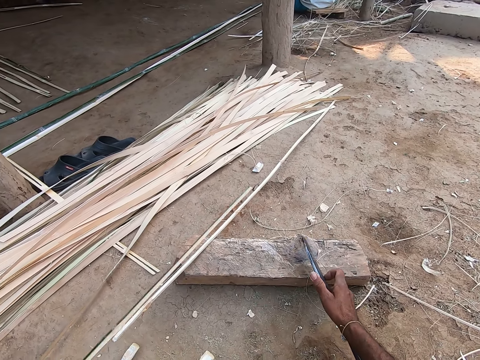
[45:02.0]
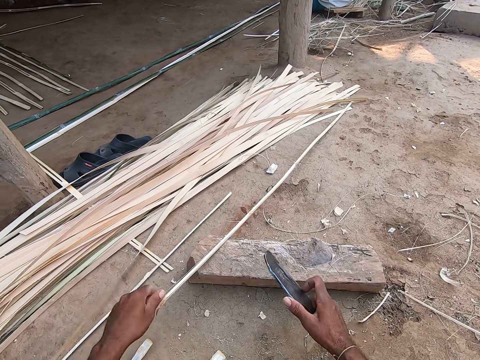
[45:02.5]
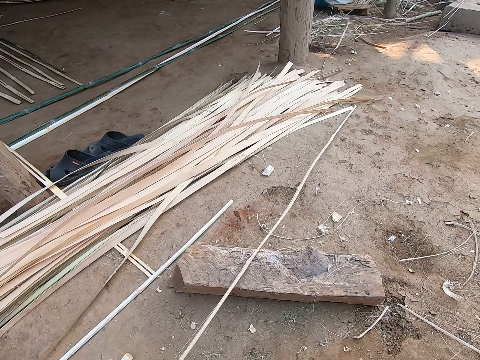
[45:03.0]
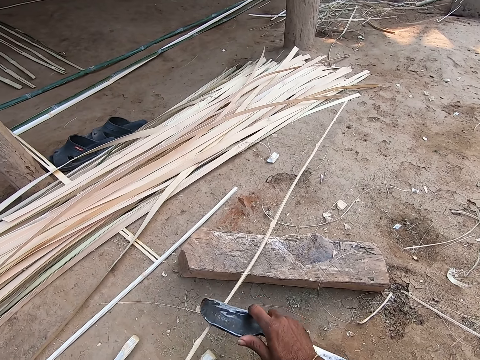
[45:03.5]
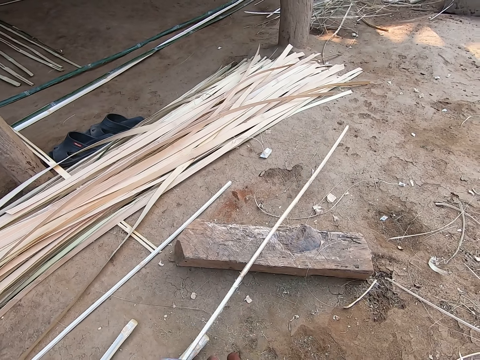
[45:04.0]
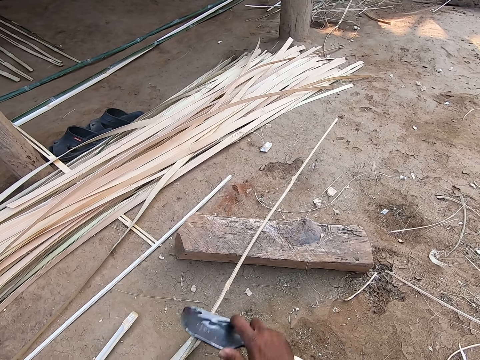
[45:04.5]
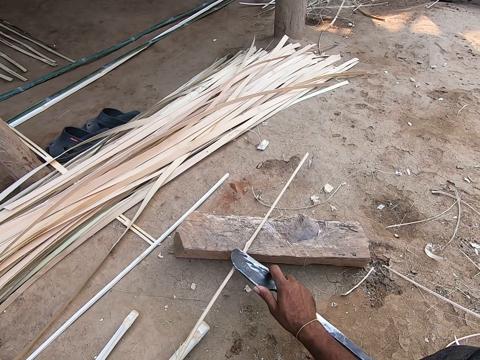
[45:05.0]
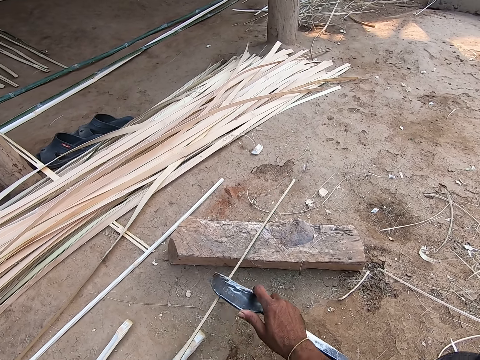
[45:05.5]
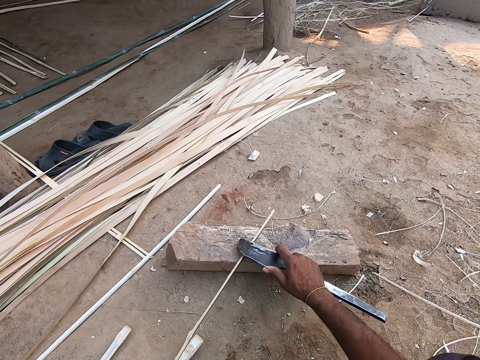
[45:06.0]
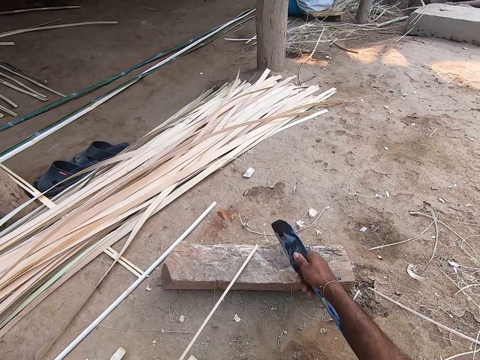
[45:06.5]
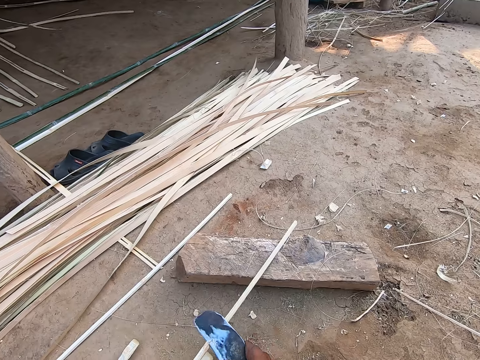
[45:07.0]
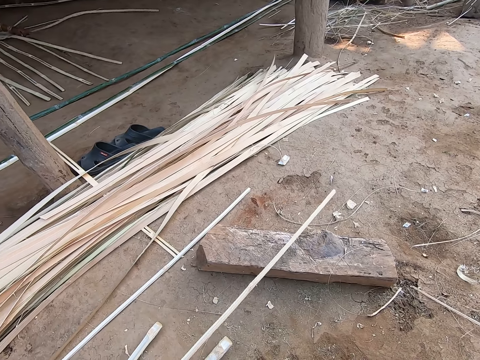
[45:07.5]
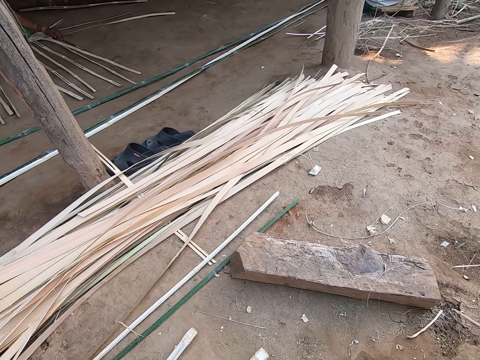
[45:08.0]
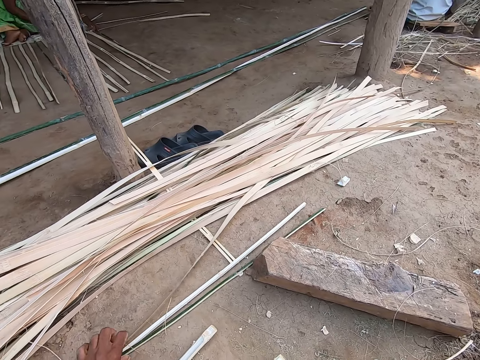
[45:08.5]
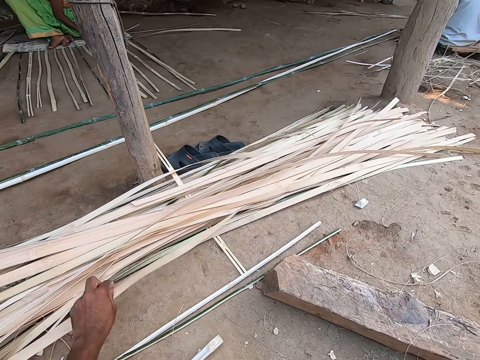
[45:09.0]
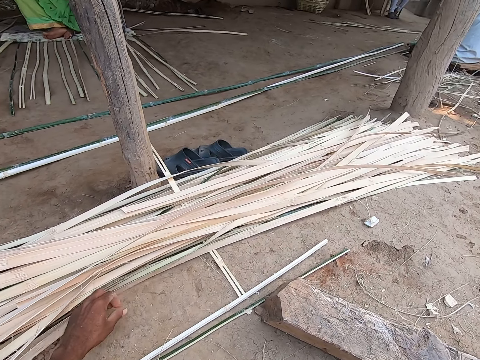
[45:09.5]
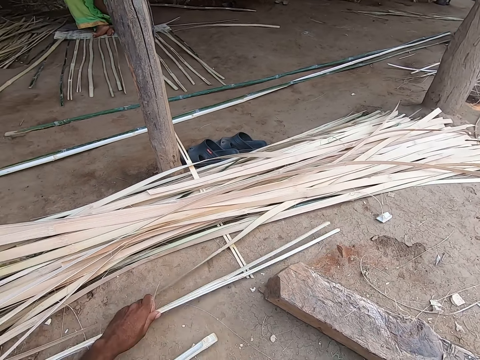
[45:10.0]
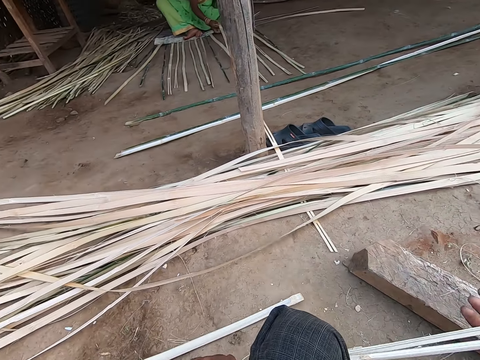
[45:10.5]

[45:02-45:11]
The camera wearer drops the bamboo slat or reed in his left hand on the ground. He picks the bamboo slat from the wood log on the ground with his left hand. He cuts the reed. He scrapes nodes from the bamboo slat in his left hand with the blade in his right hand. He drops the bamboo slat in his left hand on the ground. He adjusts the bamboo slat on the ground with his left hand. He brings the reeds together. He picks the bamboo slats from the ground with his left hand.

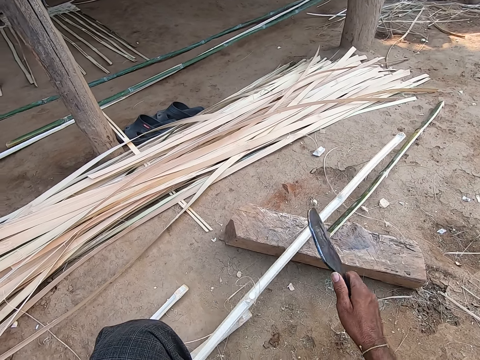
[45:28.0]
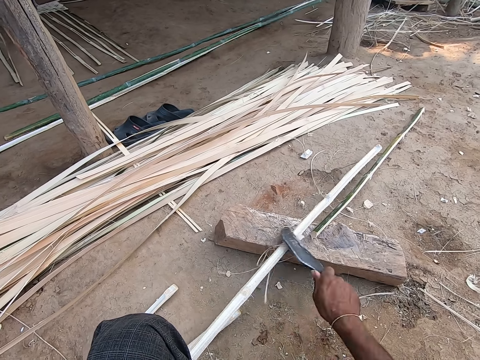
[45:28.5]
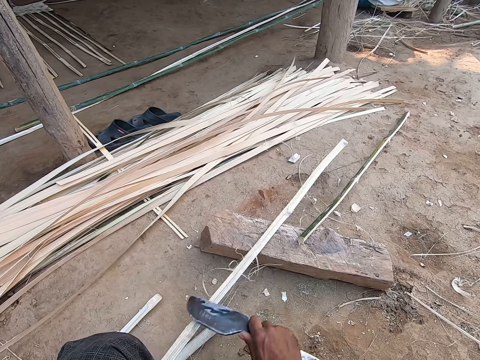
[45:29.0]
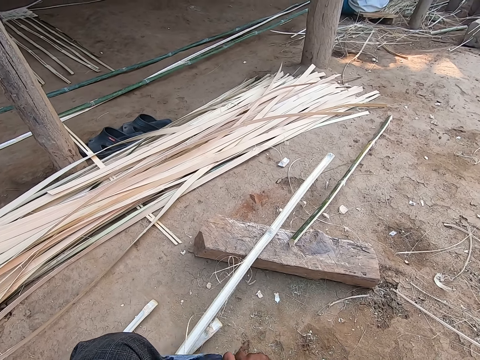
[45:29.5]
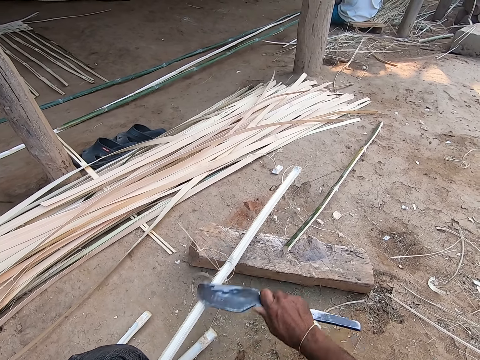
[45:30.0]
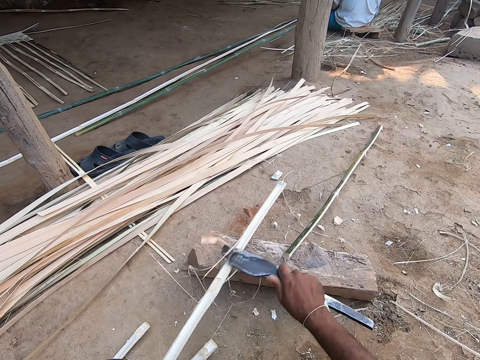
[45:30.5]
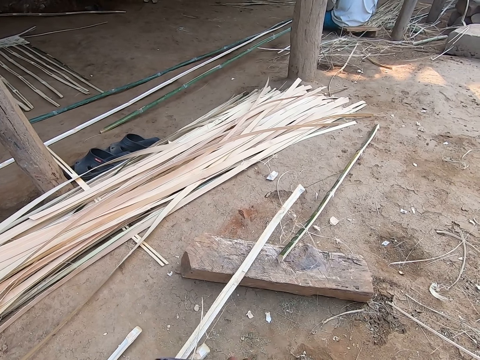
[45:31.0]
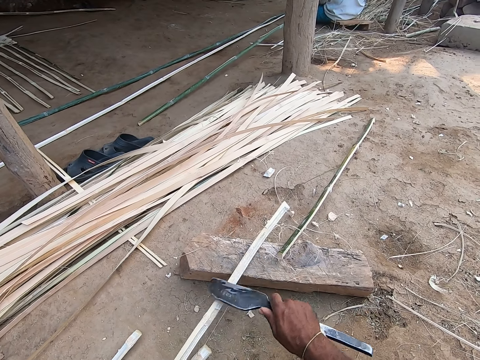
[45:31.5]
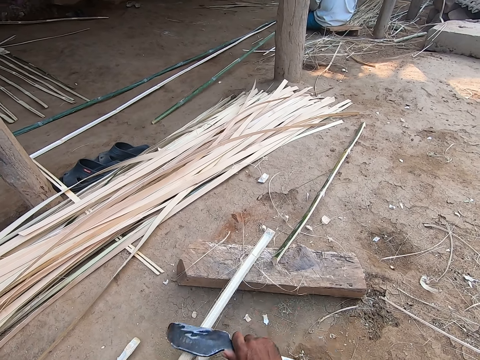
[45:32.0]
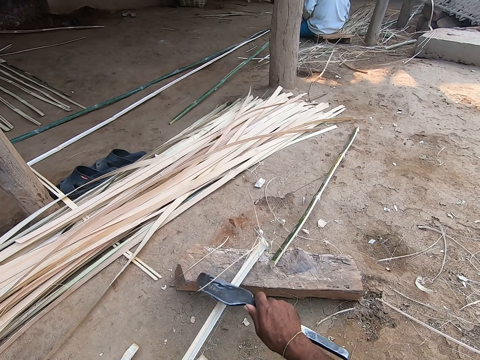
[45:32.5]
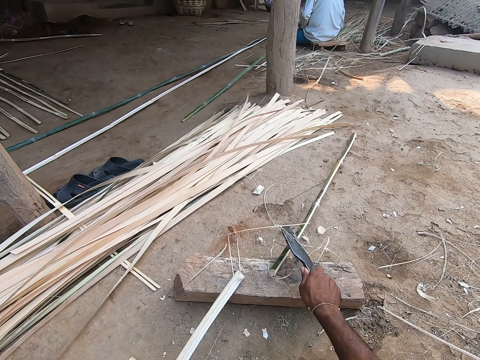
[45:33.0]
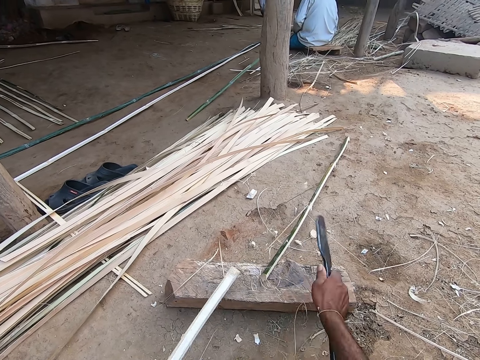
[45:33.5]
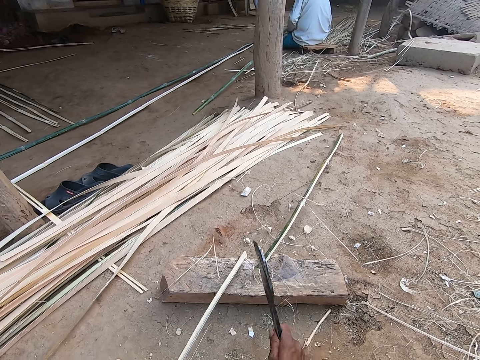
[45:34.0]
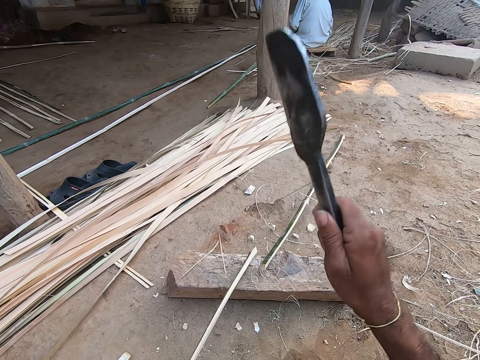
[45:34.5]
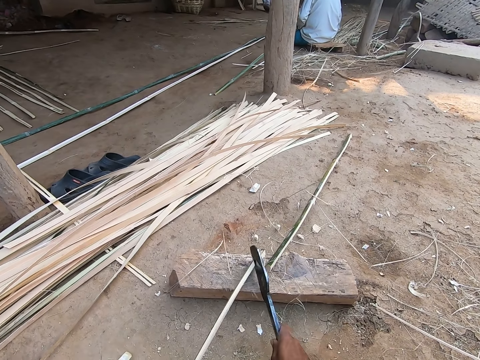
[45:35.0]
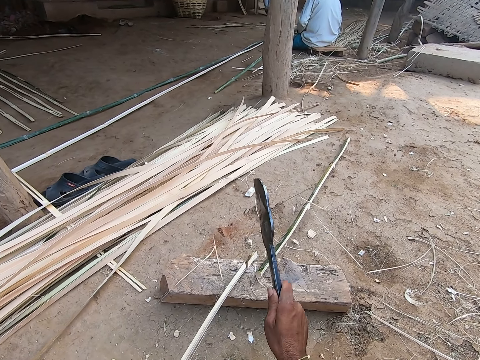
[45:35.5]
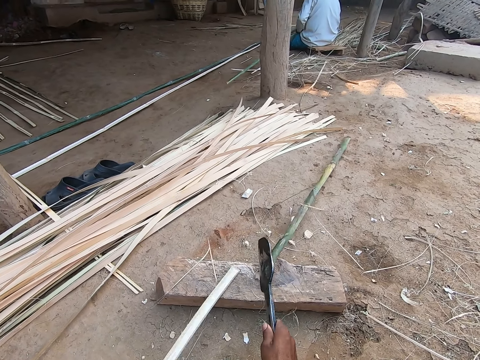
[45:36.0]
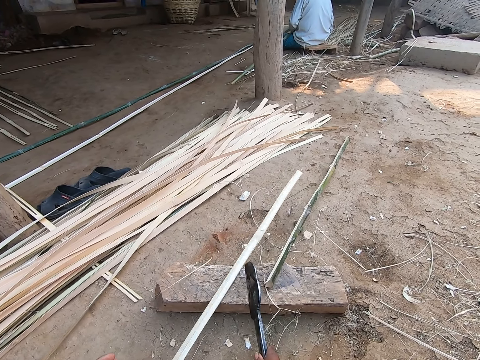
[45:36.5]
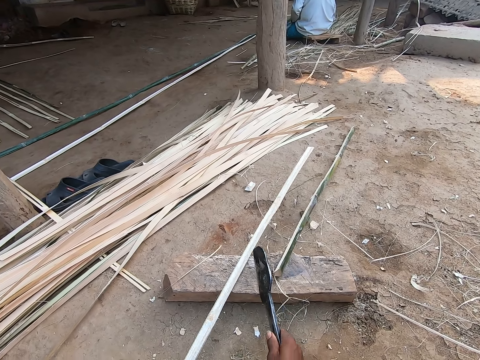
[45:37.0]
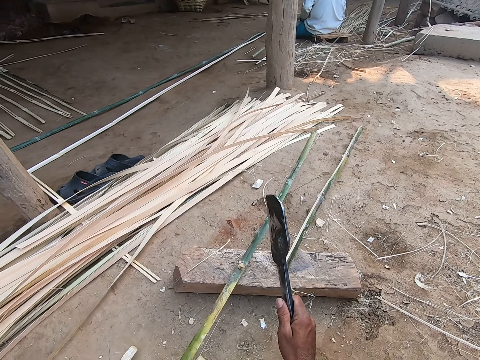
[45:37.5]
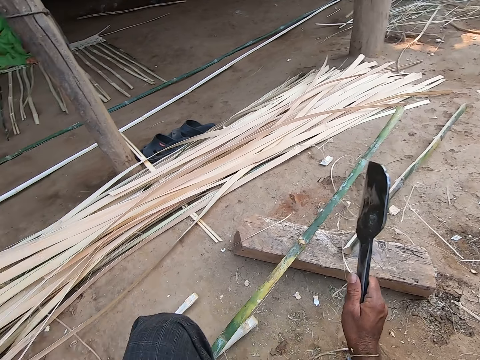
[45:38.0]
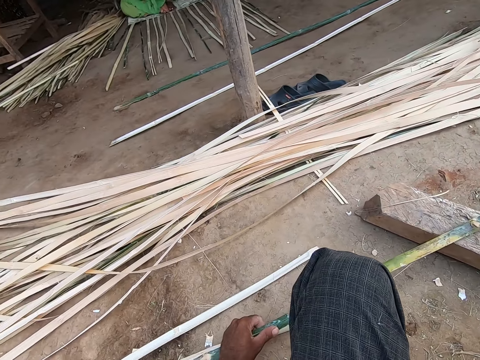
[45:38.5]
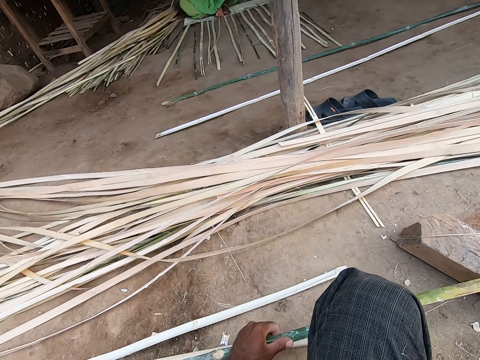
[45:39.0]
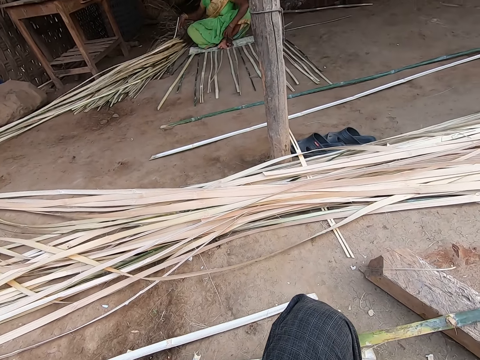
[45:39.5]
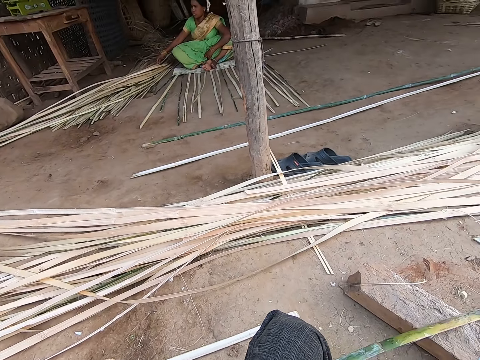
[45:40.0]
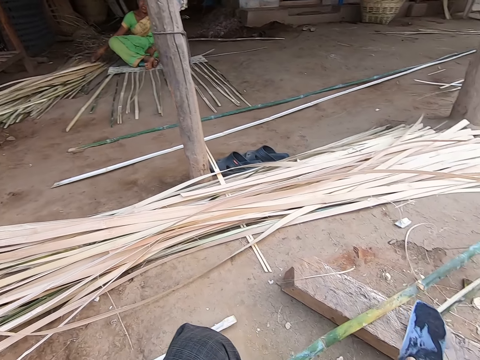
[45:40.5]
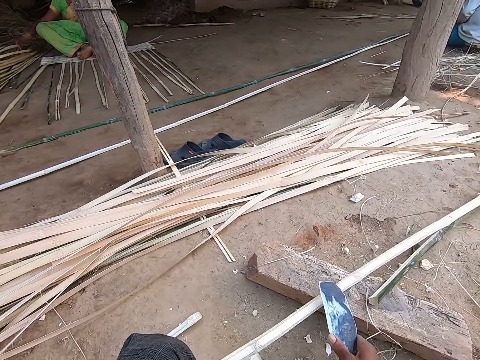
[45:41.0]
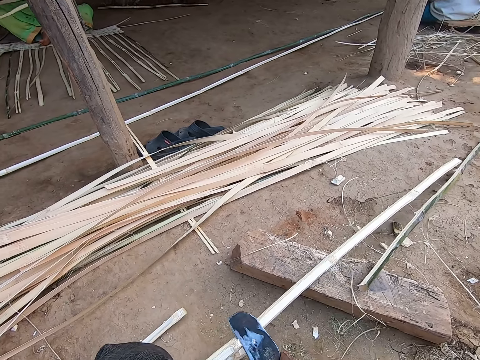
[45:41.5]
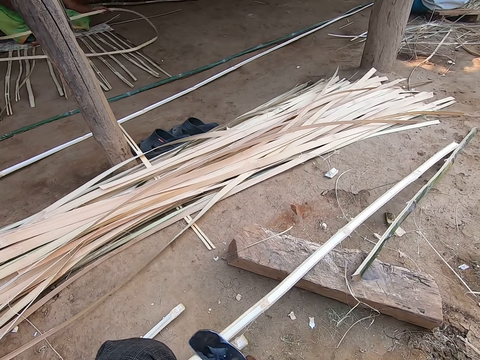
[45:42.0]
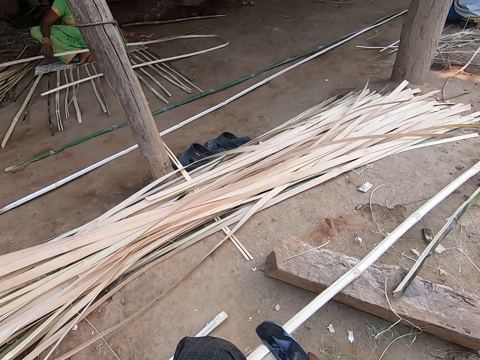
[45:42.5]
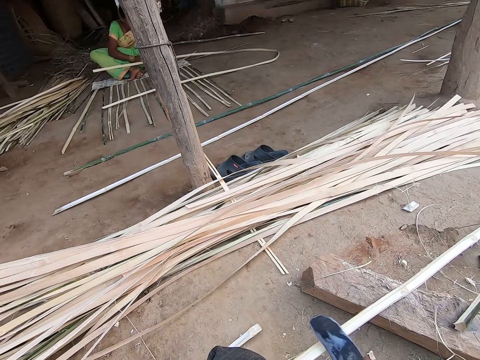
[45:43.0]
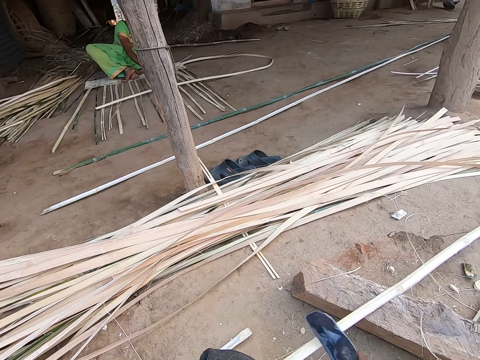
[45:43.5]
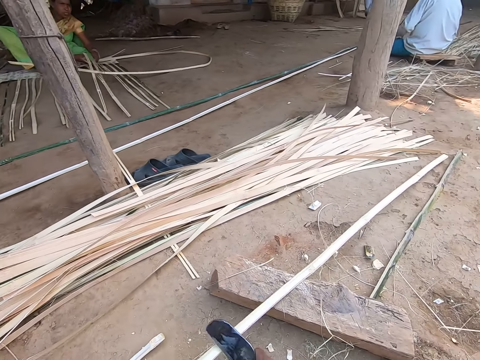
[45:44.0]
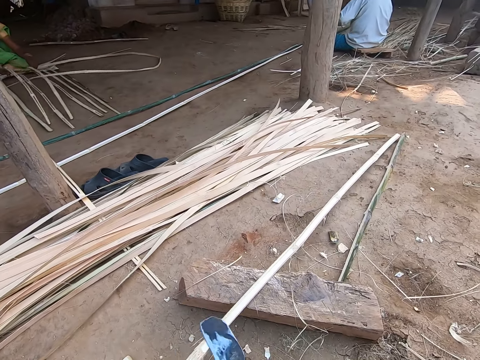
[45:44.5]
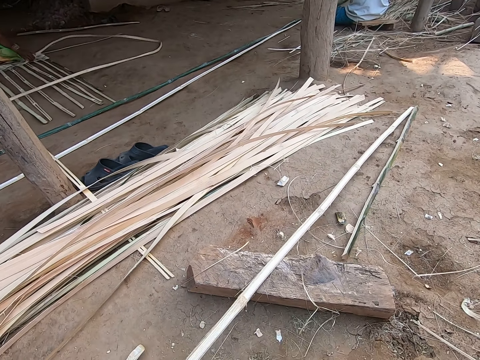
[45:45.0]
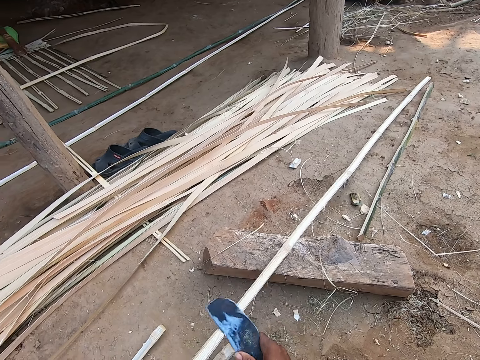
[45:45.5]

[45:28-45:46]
The camera wearer scrapes a piece of the bamboo stick with the knife in his right hand. He cuts the bamboo strip with the knife in his right hand. He moves the bamboo strip on the piece of wood with his left hand and flips the bamboo strip with his left hand. He scrapes the bamboo strip with the knife in his right hand. He cuts the stick with the knife. A woman picks up the bamboo strip from the ground with both hands.
